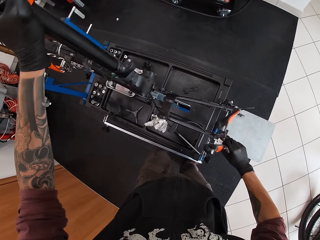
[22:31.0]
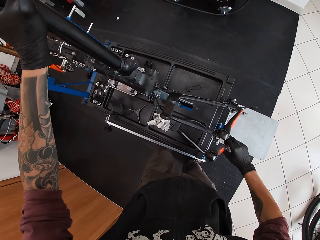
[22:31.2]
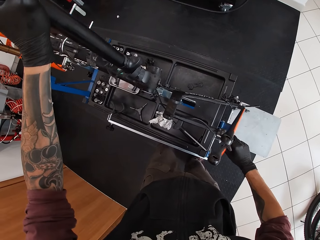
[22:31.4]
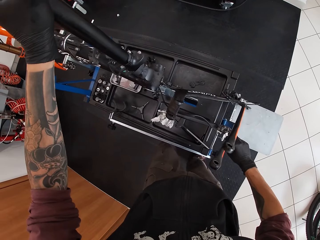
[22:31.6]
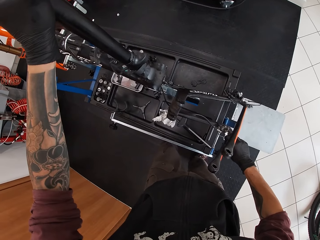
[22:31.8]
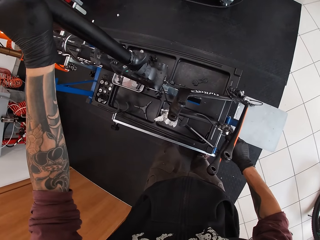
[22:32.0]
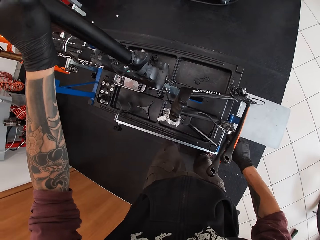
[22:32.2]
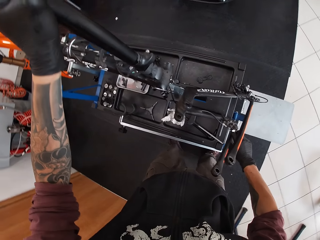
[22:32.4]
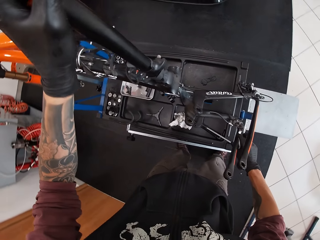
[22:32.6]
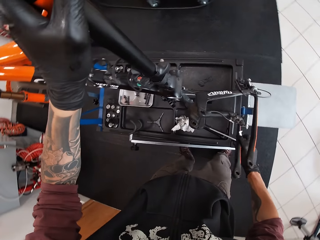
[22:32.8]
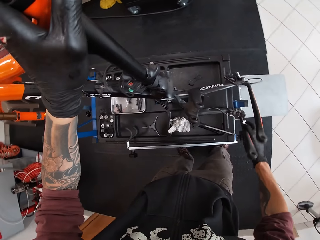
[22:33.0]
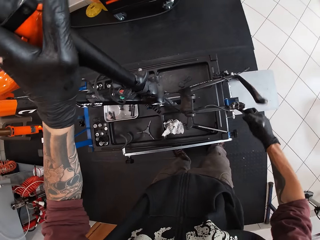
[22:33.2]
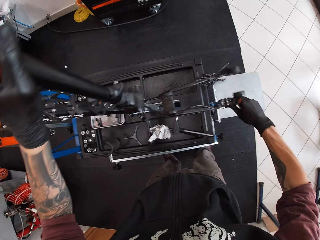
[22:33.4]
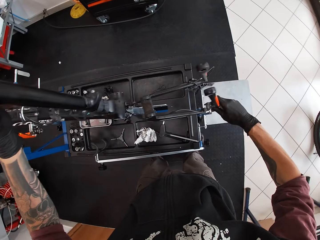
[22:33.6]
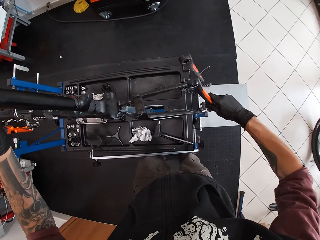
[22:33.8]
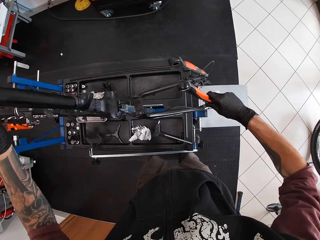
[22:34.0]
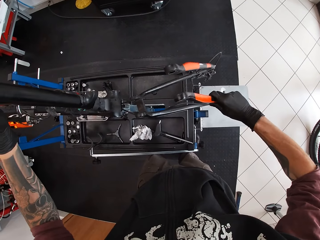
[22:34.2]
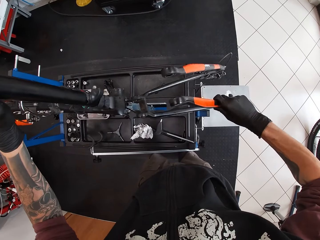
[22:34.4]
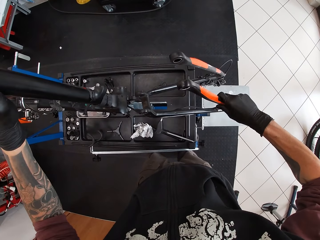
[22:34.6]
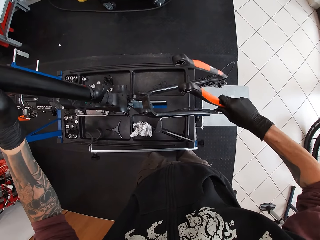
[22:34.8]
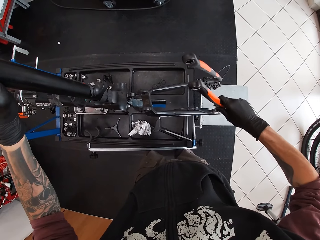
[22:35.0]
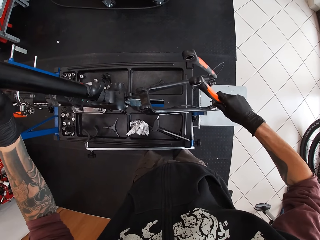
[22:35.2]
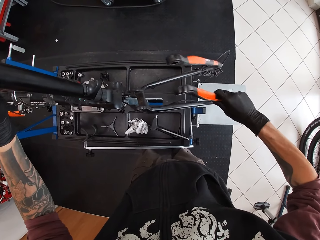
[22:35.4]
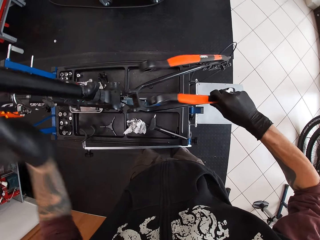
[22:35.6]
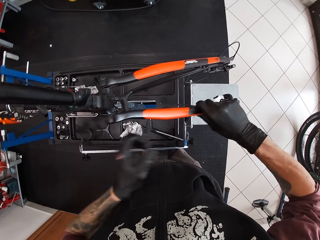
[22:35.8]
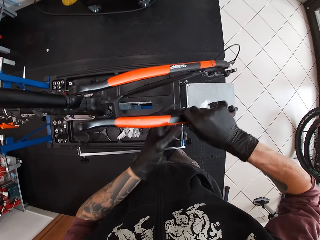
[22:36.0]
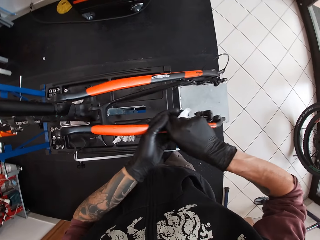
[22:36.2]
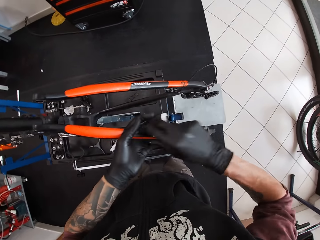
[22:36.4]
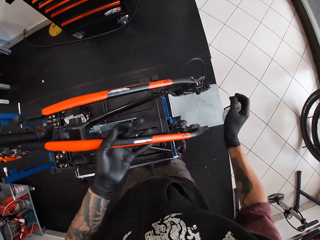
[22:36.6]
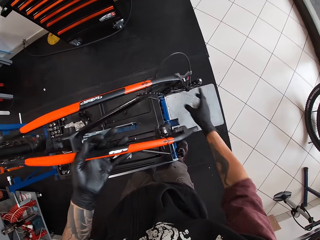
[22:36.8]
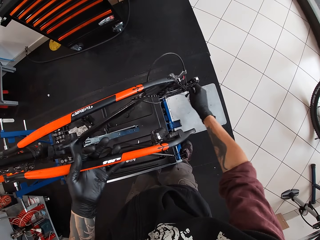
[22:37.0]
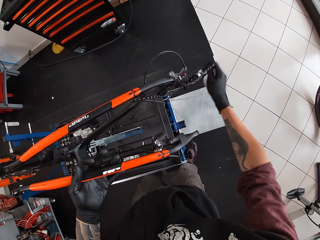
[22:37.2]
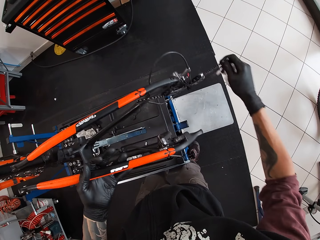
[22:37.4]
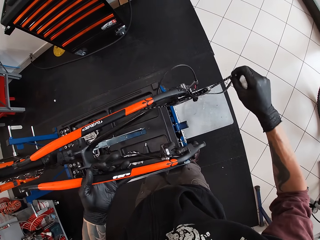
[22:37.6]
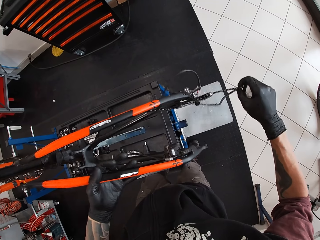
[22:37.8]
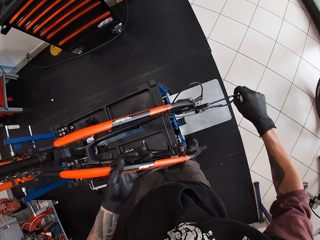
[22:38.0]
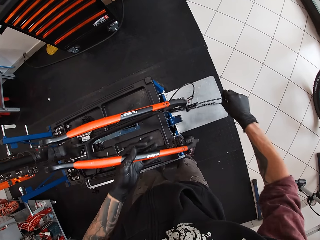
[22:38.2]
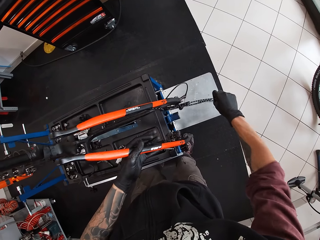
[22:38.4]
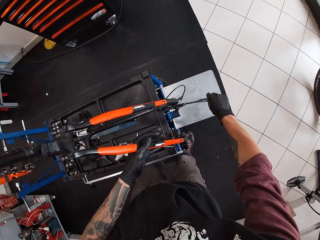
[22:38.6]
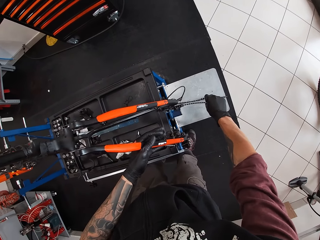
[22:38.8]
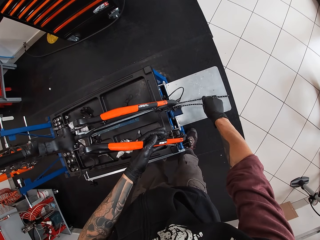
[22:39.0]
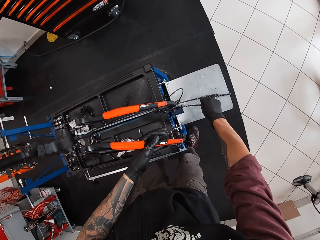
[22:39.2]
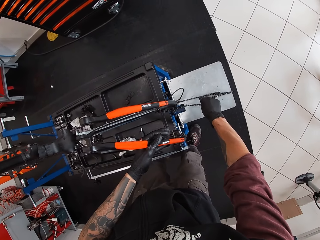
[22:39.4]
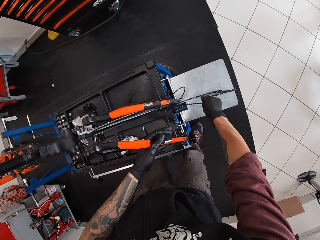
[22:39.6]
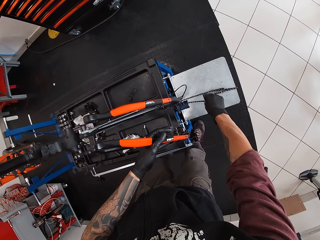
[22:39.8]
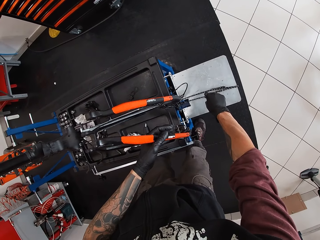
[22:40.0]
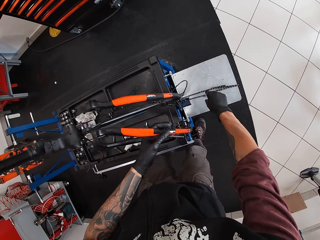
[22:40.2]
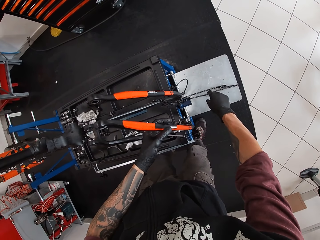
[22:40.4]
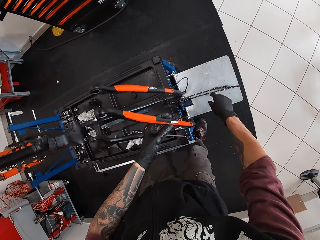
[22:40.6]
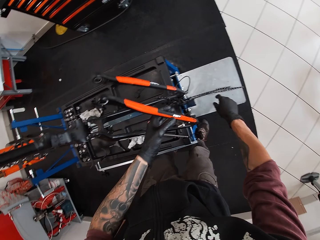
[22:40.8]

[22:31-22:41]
The camera wearer holds the sit stay with both hands. He holds the bicycle chain with his gloved right hand. He drops the bicycle chain on the workbench with his gloved right hand. He places the sit stay on the workbench with his gloved left hand.

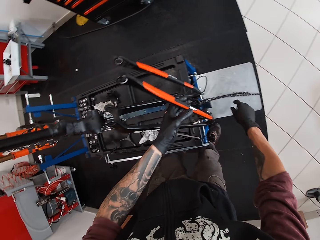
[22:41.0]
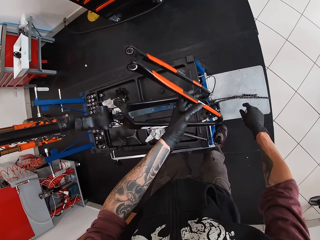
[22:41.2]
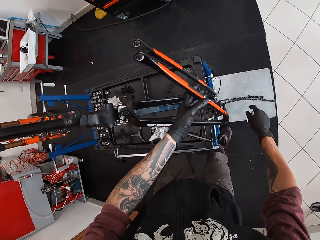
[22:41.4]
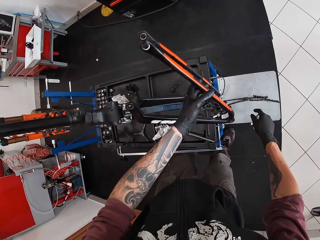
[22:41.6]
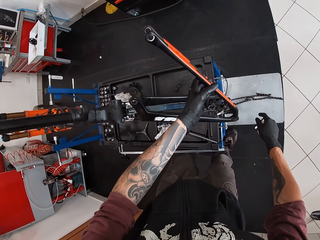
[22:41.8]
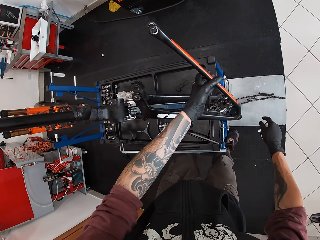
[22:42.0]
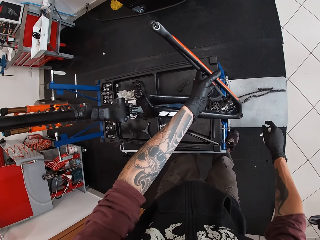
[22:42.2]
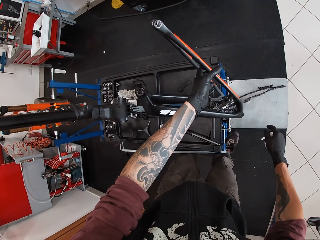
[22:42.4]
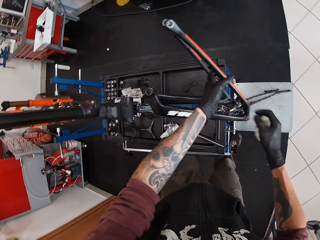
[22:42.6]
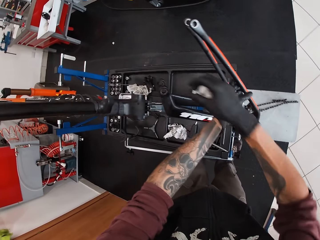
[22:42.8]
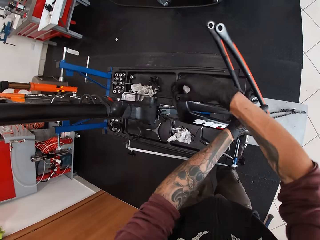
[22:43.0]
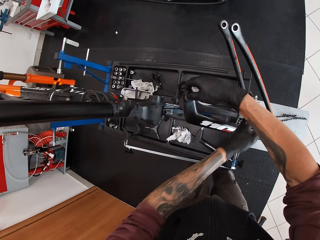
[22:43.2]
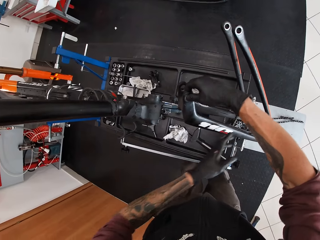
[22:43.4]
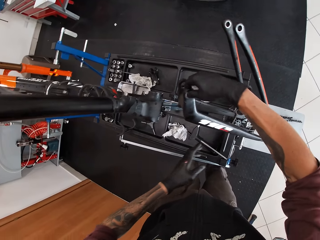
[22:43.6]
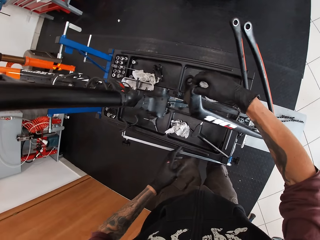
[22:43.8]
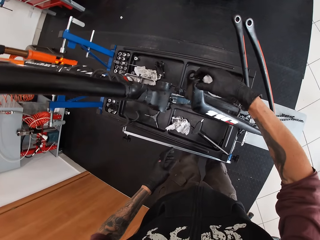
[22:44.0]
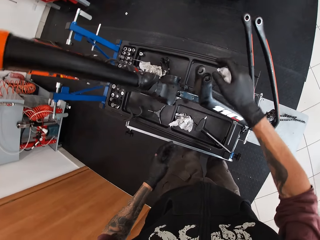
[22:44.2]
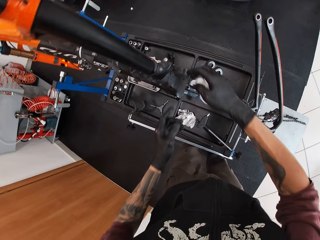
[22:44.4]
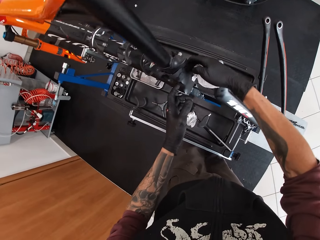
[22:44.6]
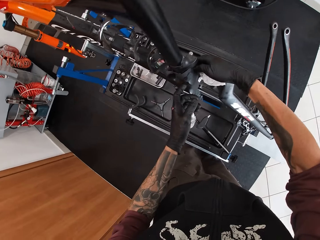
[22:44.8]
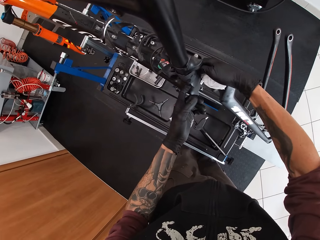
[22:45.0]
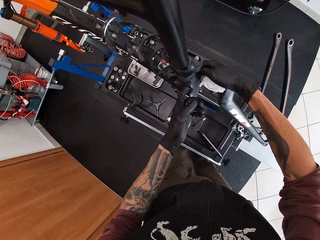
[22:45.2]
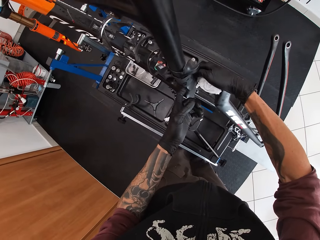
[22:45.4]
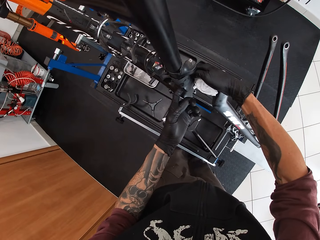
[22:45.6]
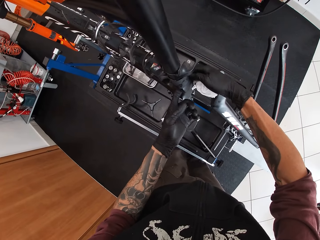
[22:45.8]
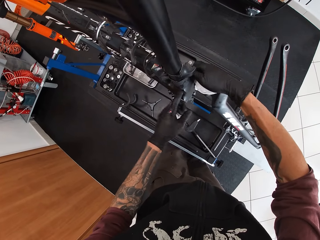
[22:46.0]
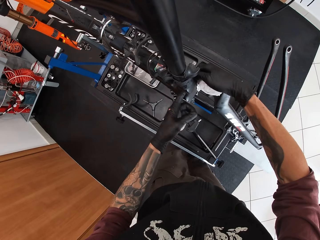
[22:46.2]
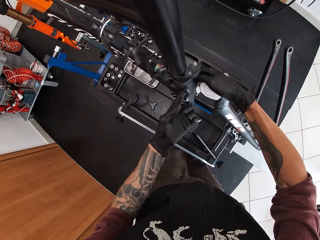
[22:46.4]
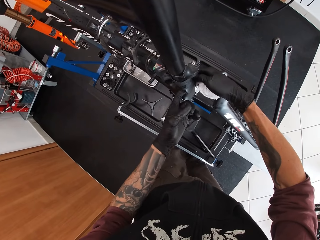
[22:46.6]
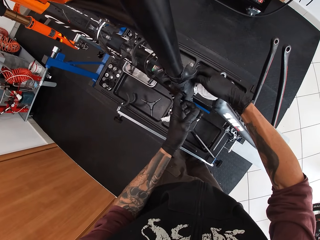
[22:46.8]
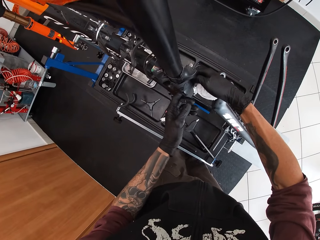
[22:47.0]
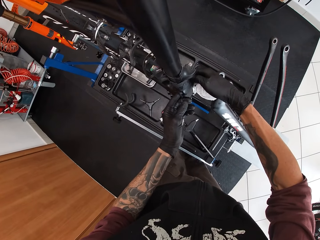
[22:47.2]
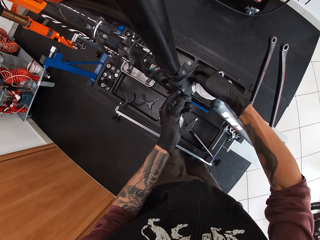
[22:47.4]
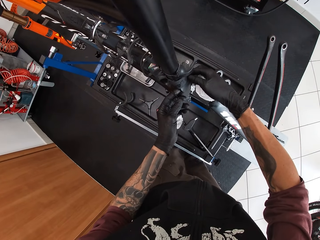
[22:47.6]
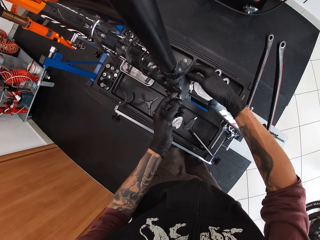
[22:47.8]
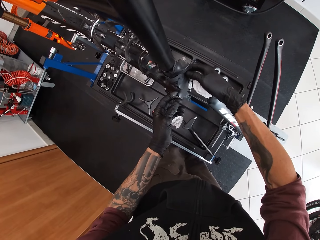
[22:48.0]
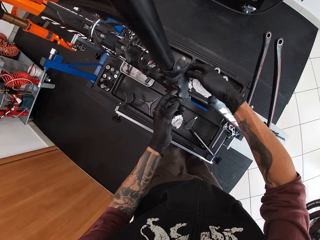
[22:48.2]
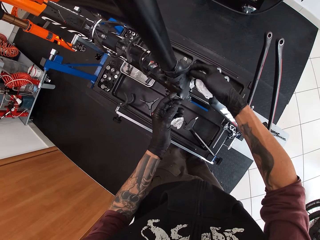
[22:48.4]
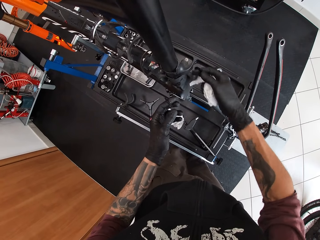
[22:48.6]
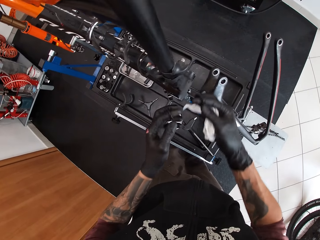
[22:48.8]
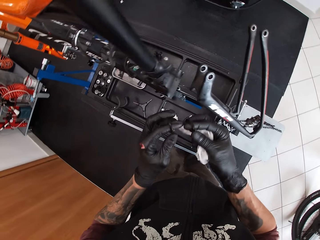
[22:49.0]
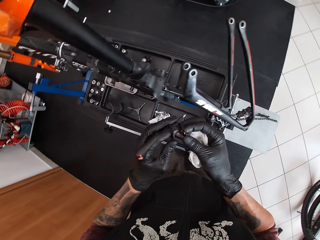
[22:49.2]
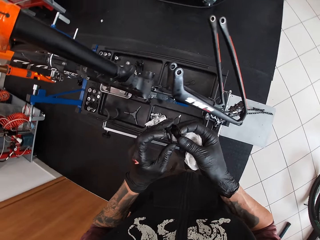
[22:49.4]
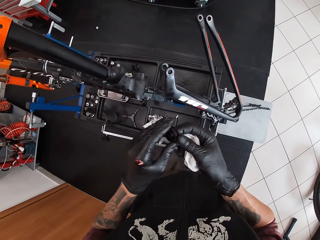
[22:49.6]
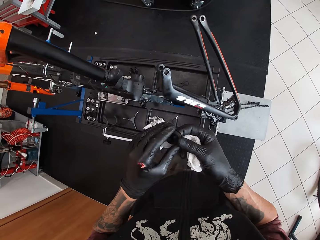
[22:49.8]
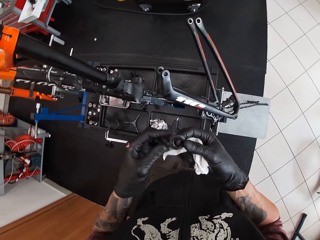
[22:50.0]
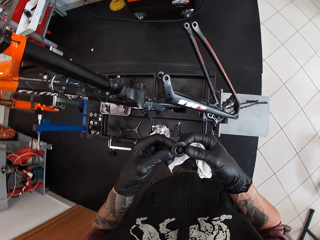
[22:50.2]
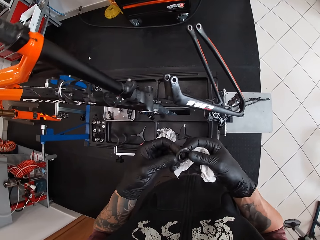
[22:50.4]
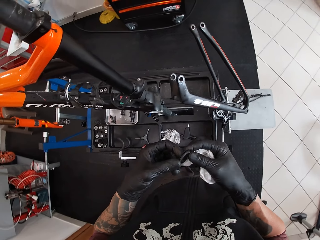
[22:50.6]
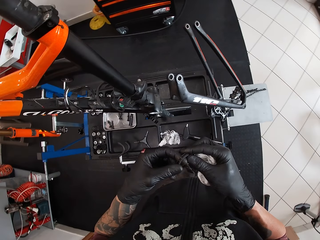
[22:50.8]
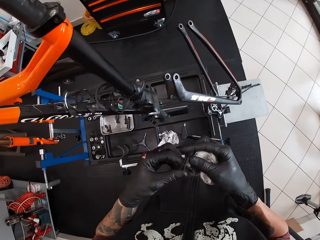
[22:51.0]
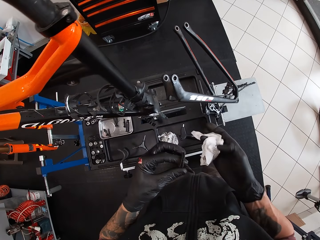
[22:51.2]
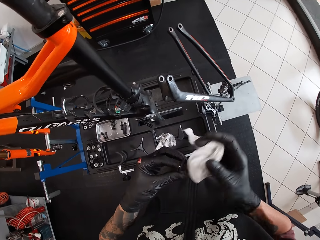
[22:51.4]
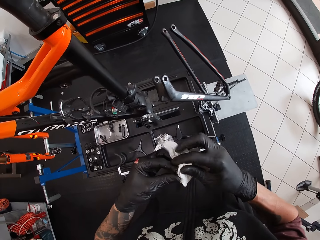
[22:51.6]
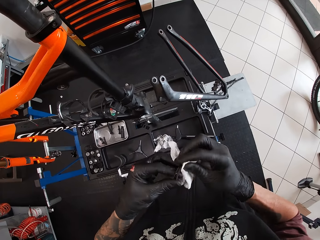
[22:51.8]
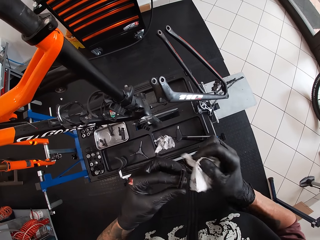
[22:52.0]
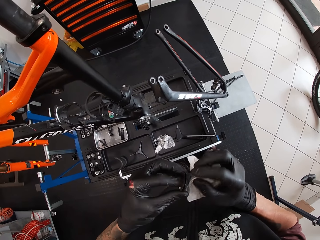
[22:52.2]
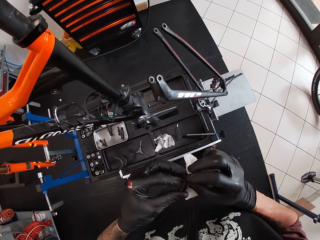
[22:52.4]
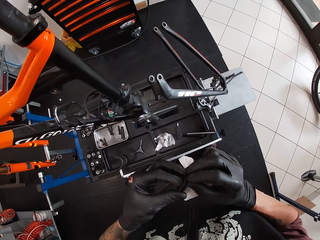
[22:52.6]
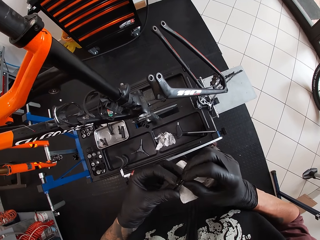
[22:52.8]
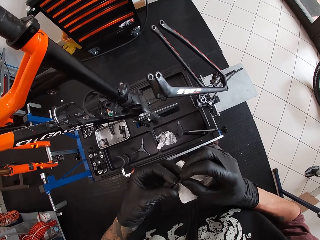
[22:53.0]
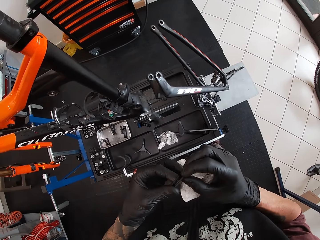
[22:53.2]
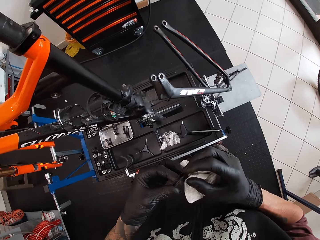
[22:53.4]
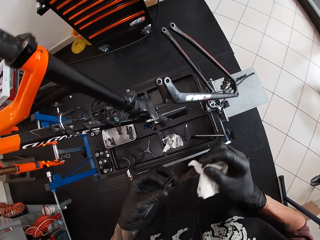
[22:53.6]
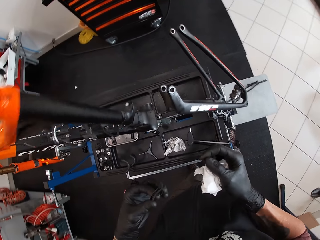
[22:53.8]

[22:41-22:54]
The camera wearer puts down the part of the bicycle. He cleans a bolt hole in the sit stay with his gloved right hand. He puts the fingers of both gloved hands into the bolt hole on the bicycle. He removes a bearing ball or nut from the bicycle's joint with his right hand. He joins two nuts. He holds the bearing ball to his left hand. He cleans the bearing ball with a tissue in his right hand.
